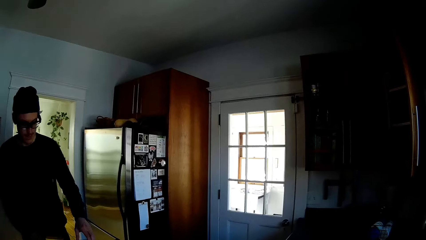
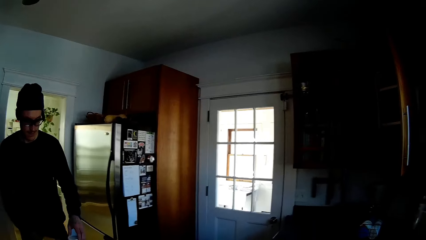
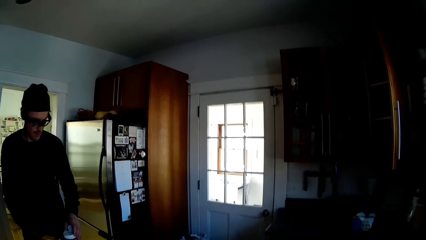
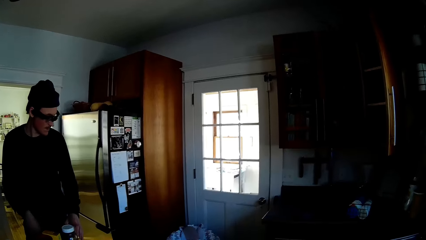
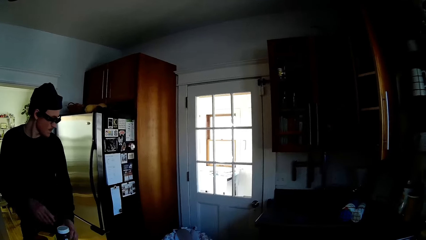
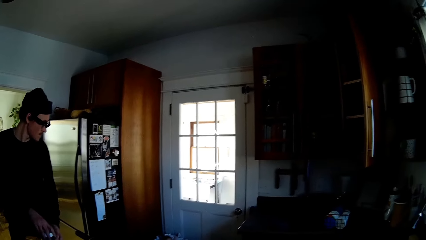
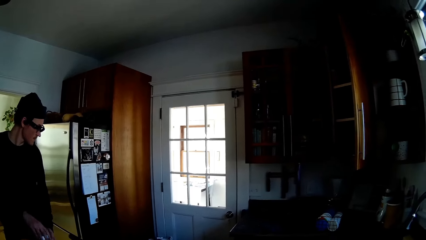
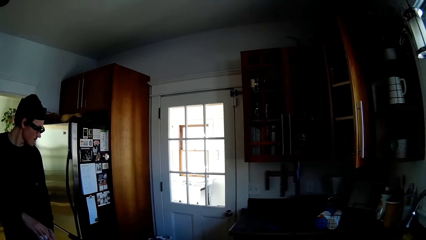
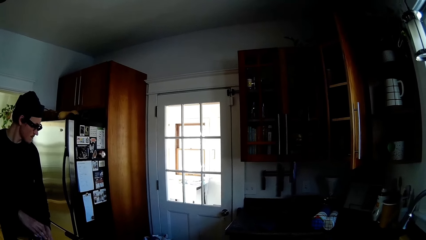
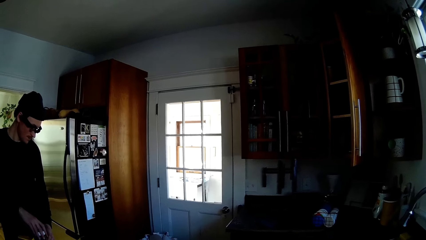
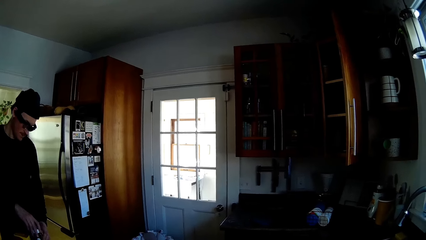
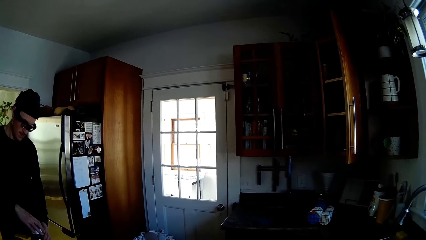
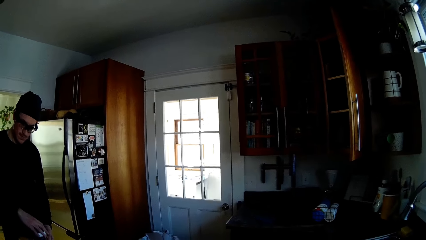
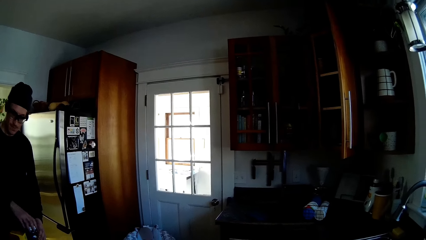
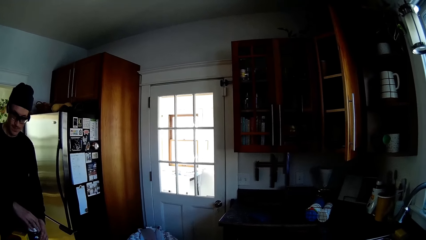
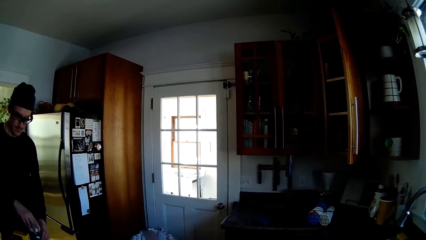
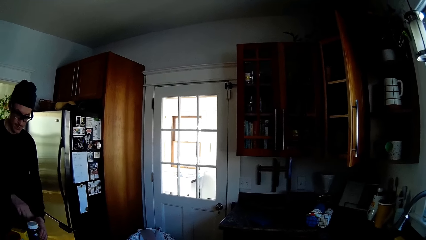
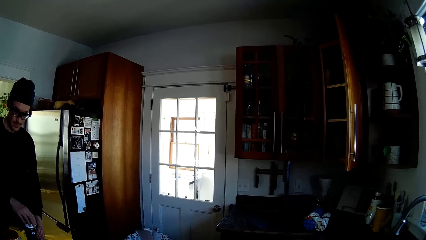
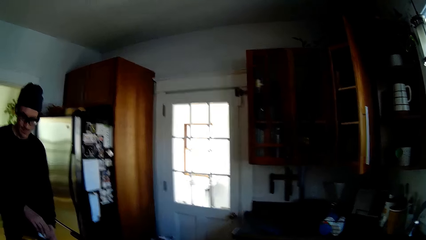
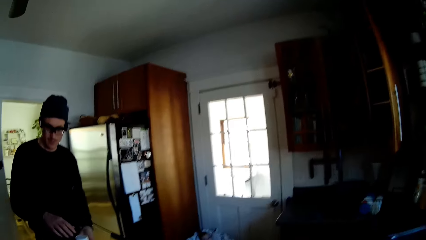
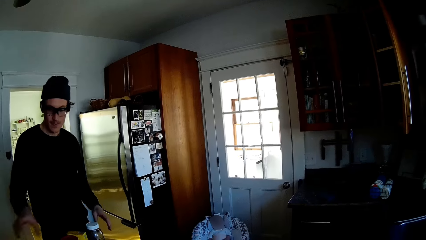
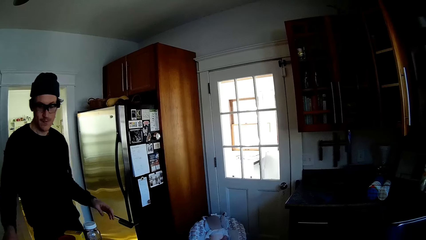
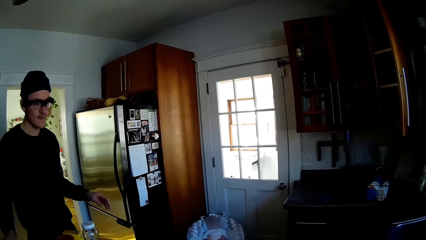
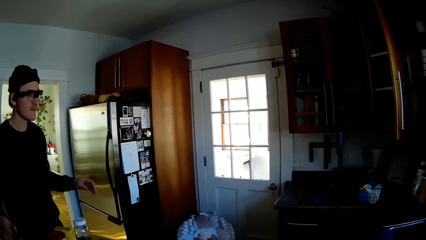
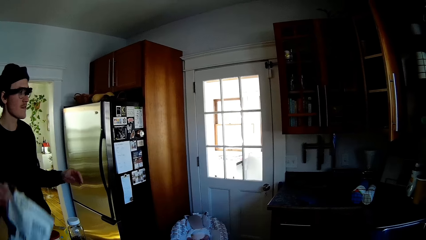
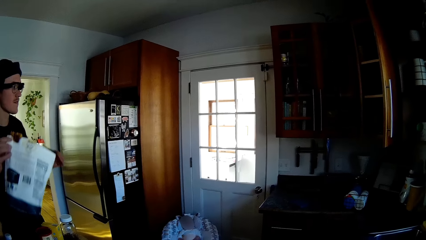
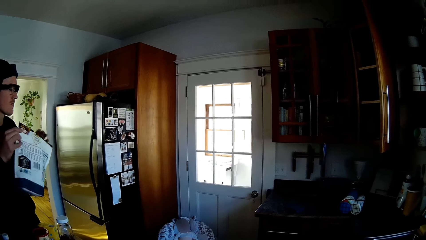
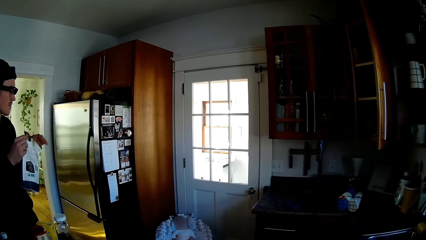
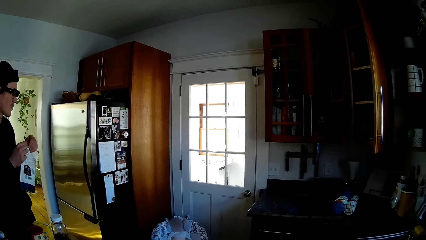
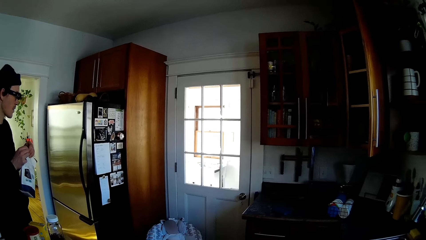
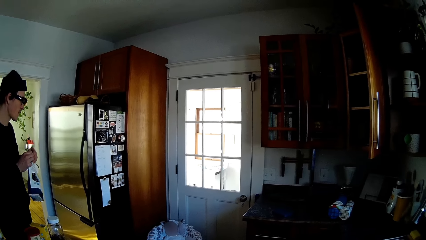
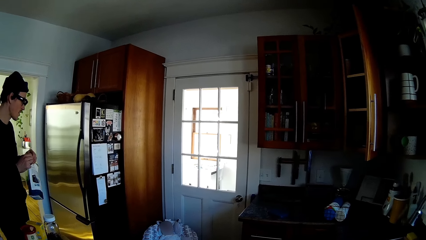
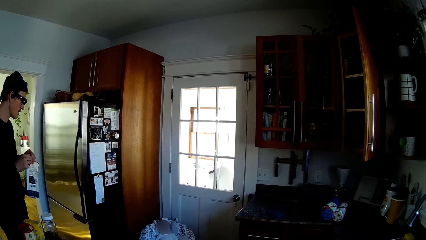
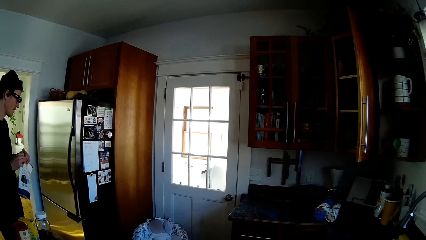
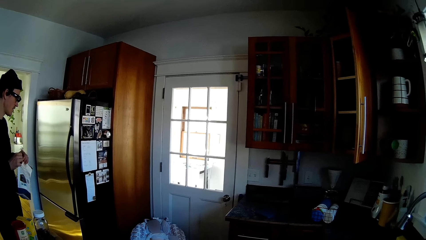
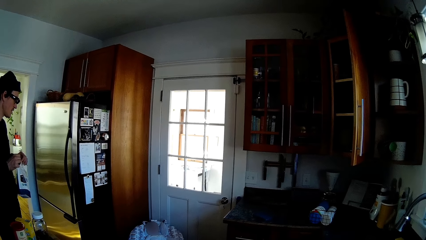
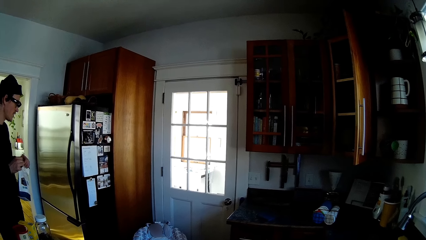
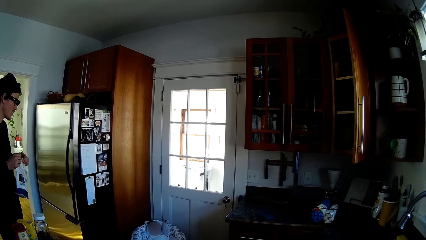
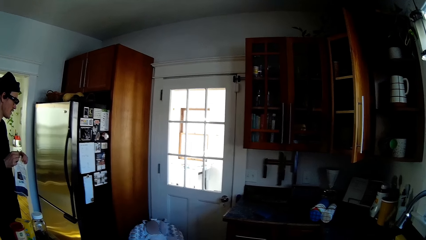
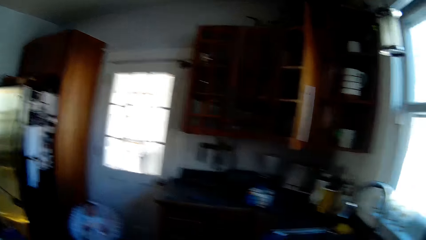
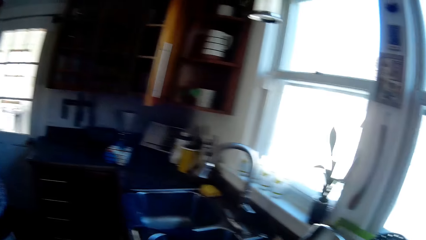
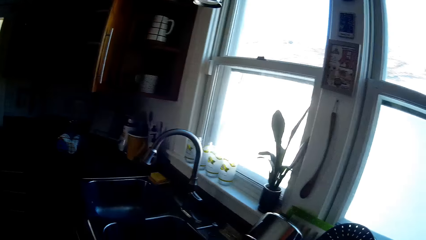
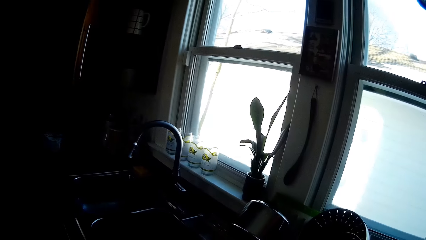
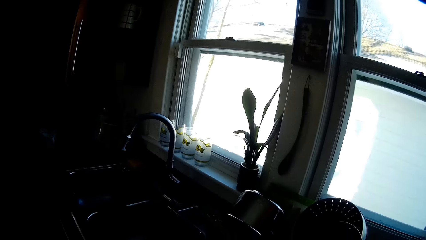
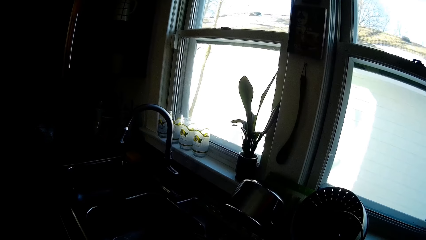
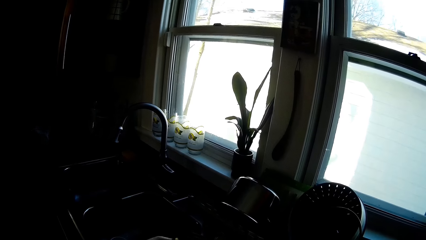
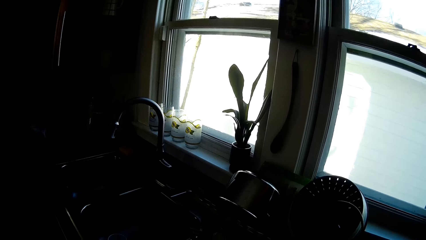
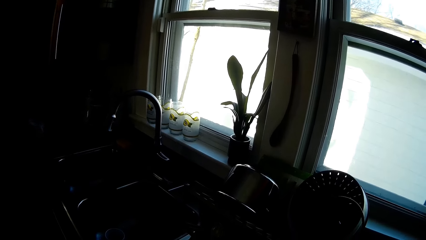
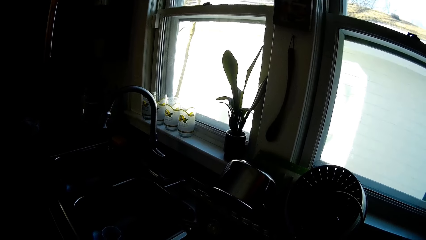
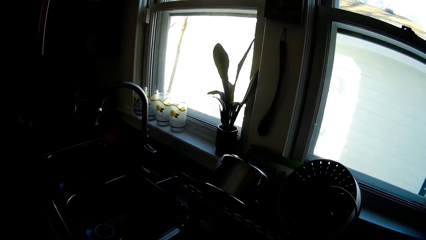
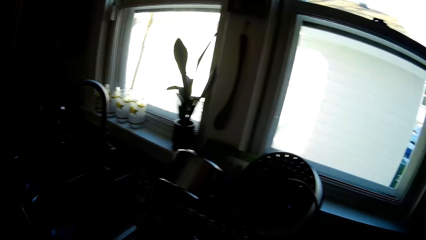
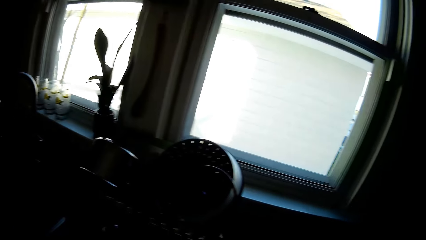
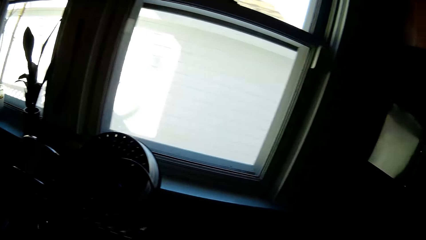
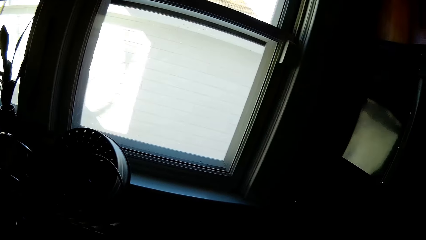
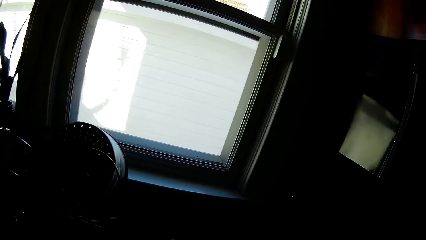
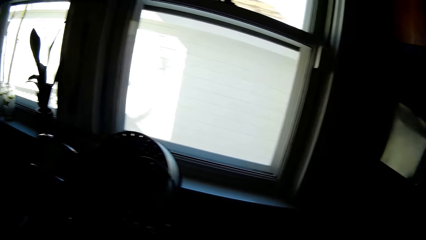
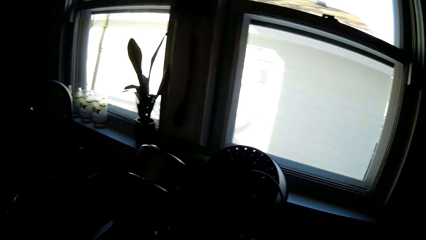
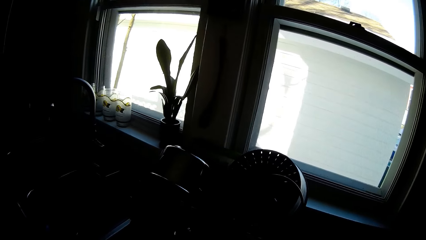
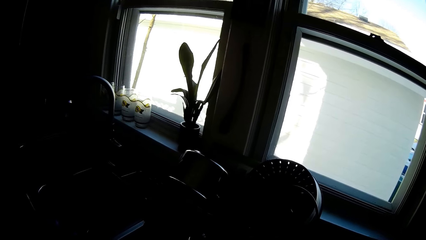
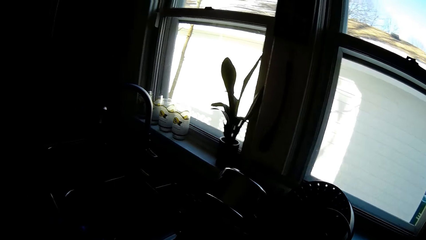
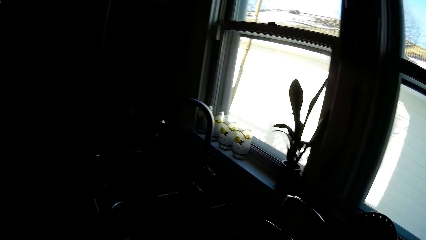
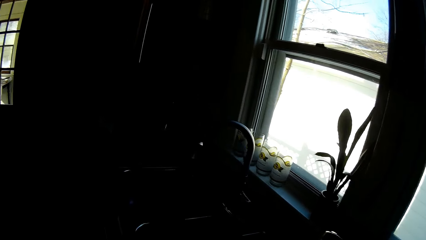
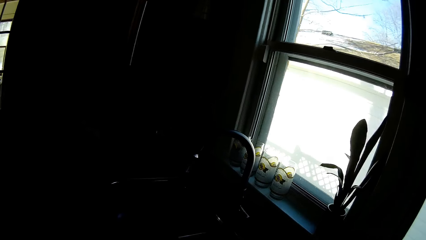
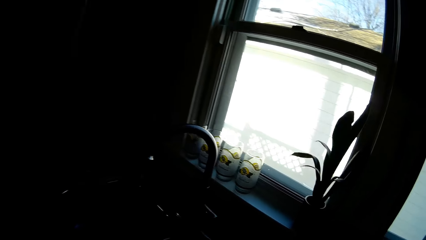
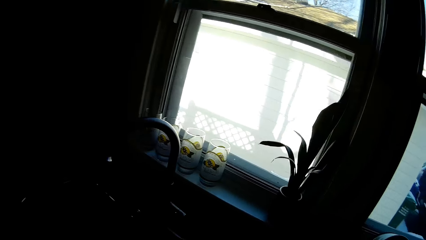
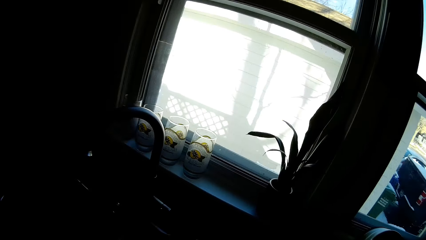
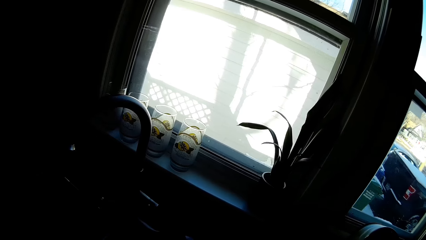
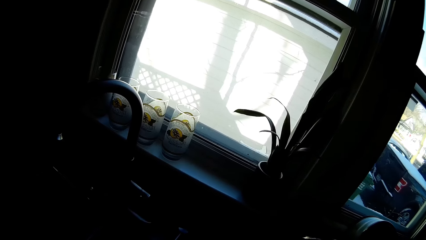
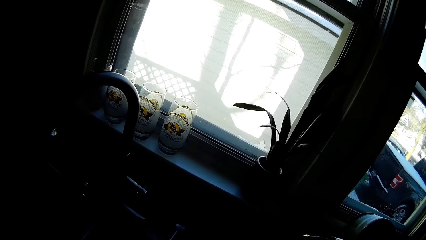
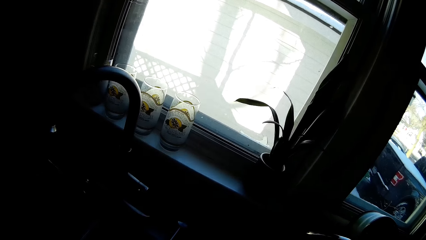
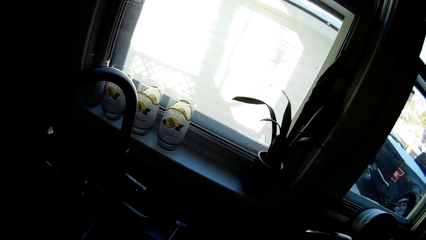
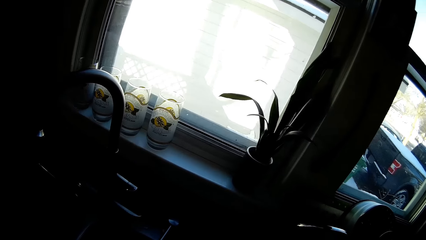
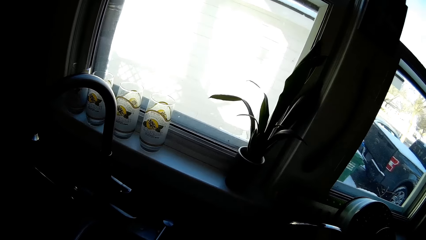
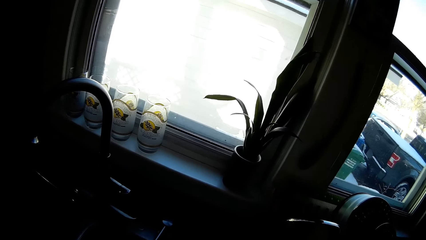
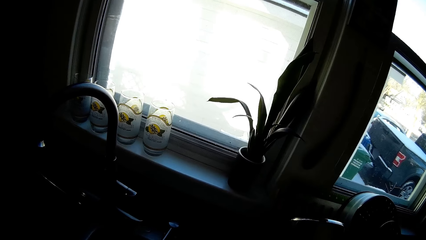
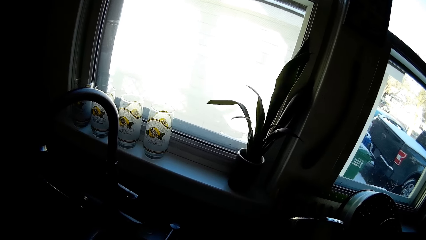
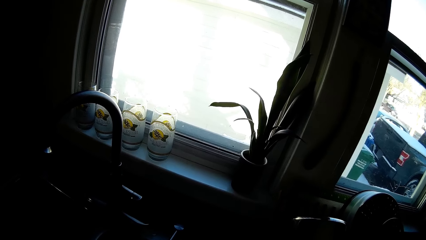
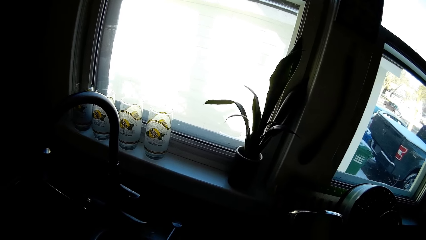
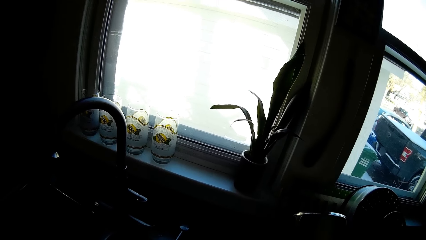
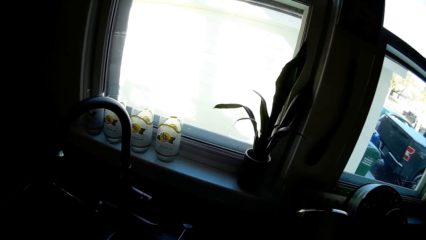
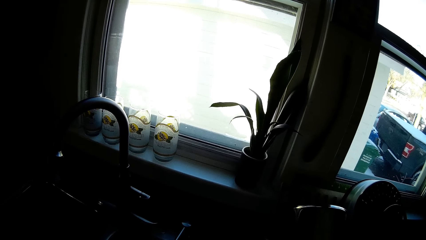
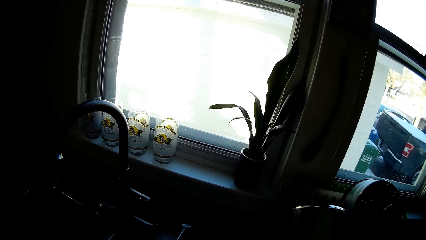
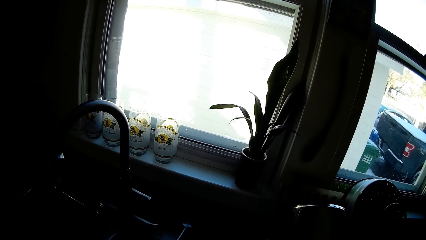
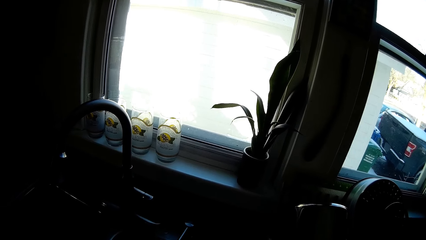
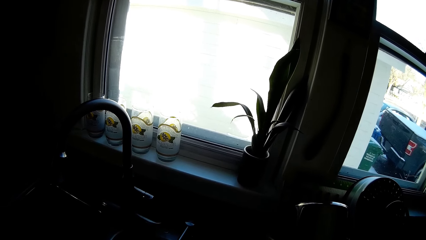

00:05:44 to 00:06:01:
The man puts the tin on the table. He covers a bottle with a lid in his right hand. He picks up a pack of ingredient from the center cabinet with his right hand. He moves the package and holds the pack of ingredient with both hands. The camera wearer looks around.
